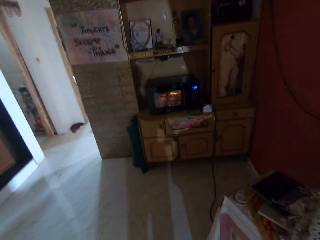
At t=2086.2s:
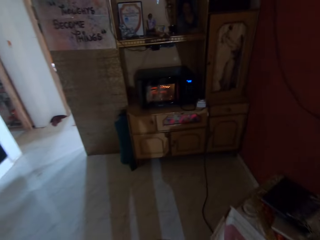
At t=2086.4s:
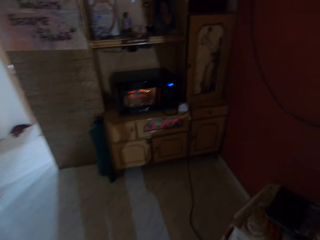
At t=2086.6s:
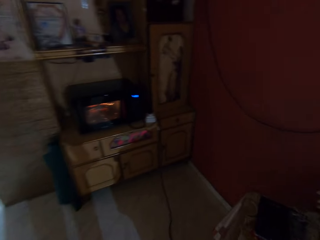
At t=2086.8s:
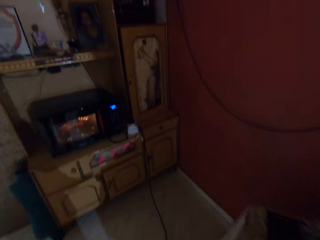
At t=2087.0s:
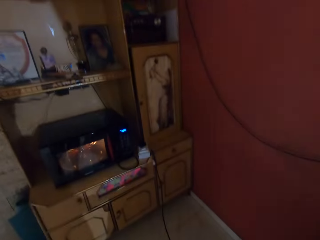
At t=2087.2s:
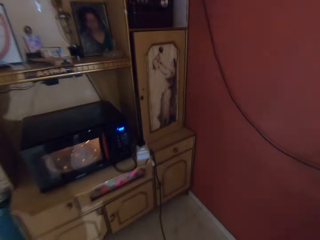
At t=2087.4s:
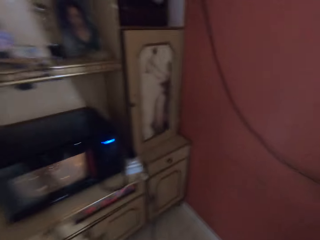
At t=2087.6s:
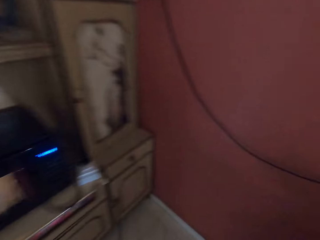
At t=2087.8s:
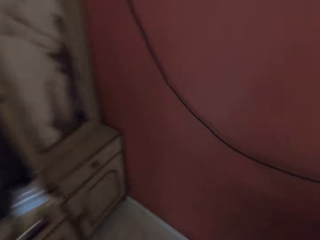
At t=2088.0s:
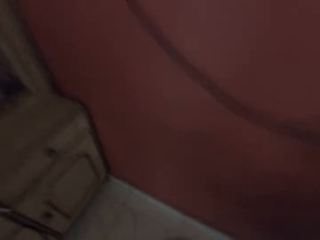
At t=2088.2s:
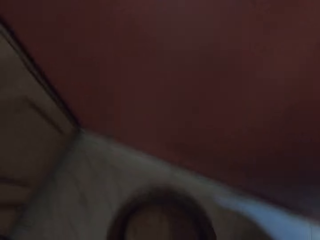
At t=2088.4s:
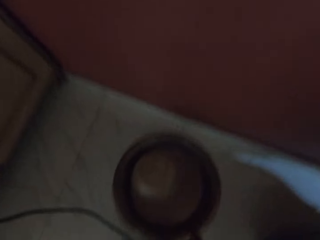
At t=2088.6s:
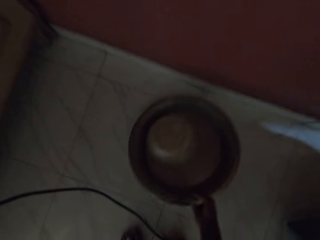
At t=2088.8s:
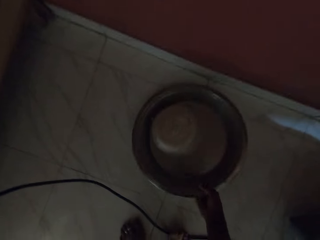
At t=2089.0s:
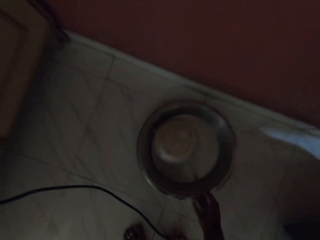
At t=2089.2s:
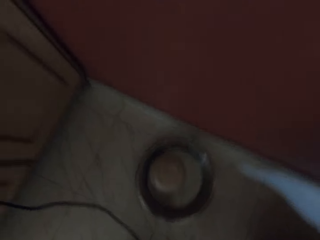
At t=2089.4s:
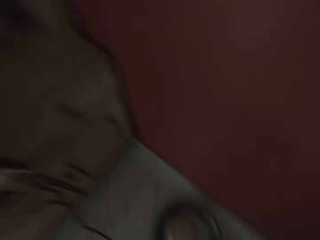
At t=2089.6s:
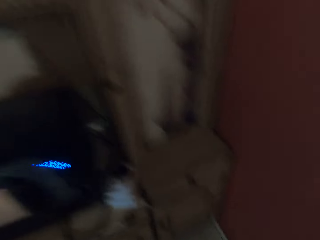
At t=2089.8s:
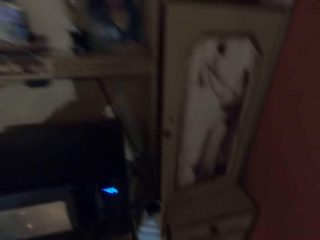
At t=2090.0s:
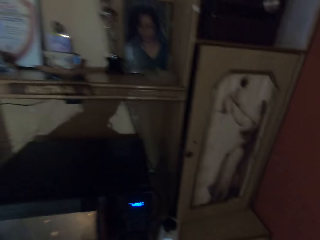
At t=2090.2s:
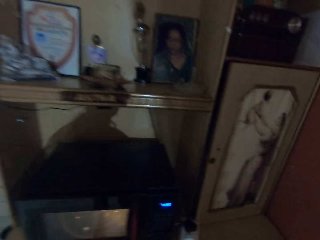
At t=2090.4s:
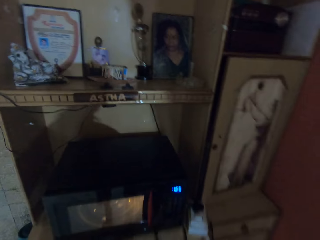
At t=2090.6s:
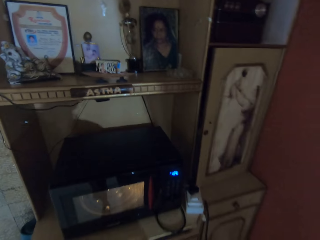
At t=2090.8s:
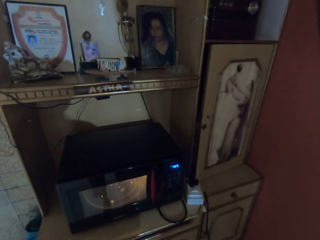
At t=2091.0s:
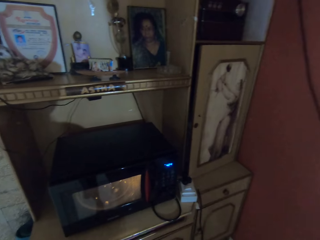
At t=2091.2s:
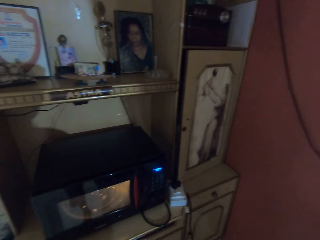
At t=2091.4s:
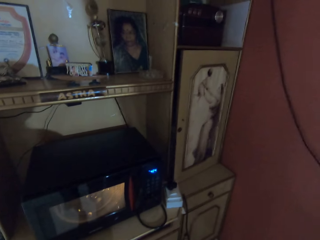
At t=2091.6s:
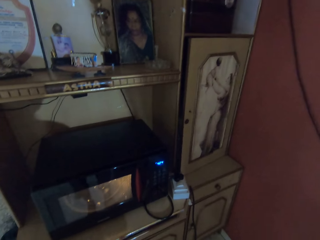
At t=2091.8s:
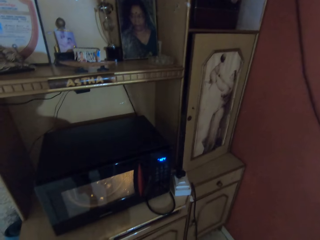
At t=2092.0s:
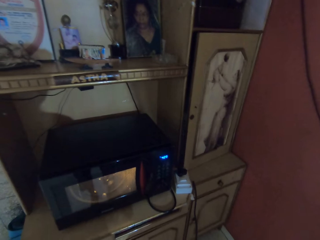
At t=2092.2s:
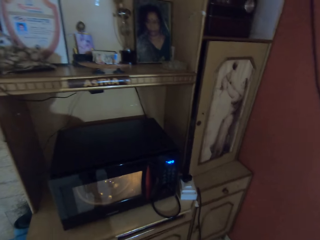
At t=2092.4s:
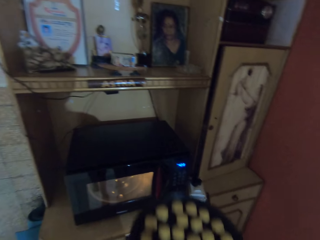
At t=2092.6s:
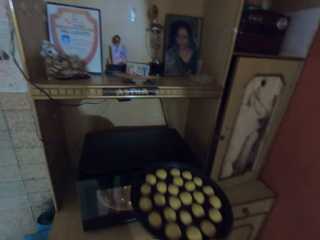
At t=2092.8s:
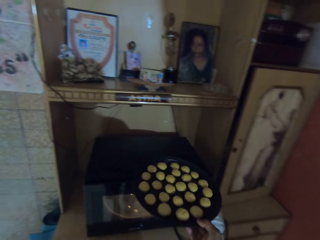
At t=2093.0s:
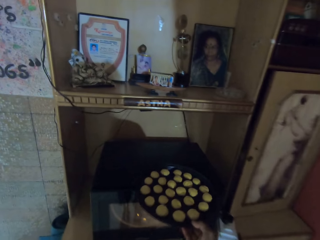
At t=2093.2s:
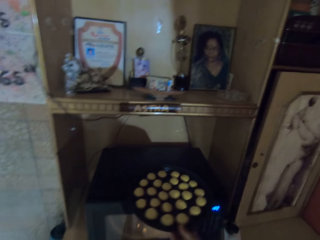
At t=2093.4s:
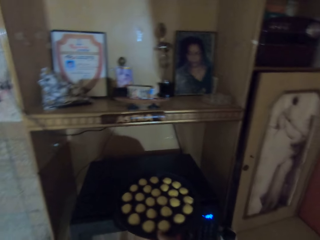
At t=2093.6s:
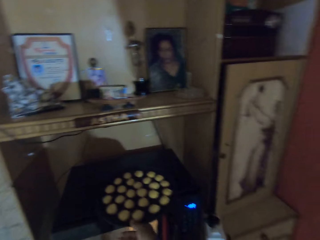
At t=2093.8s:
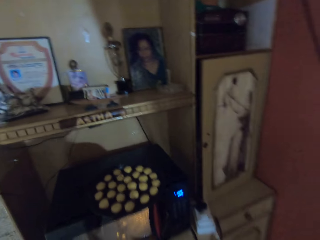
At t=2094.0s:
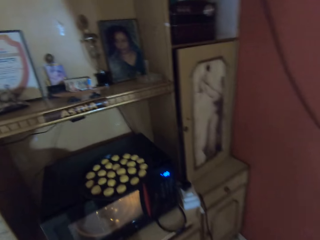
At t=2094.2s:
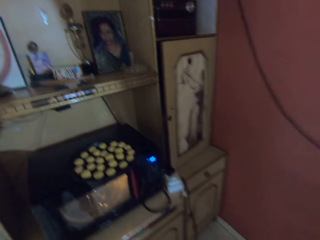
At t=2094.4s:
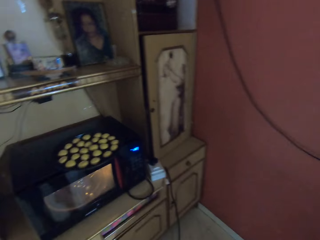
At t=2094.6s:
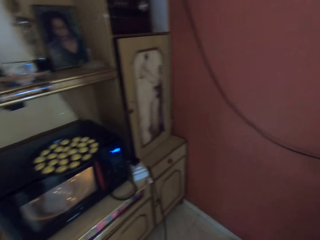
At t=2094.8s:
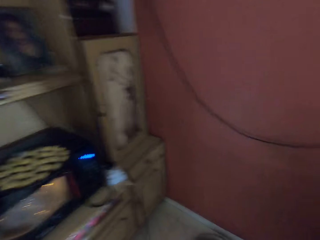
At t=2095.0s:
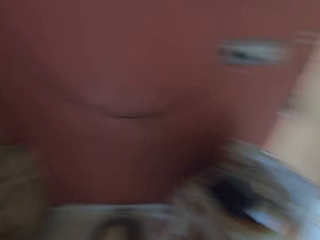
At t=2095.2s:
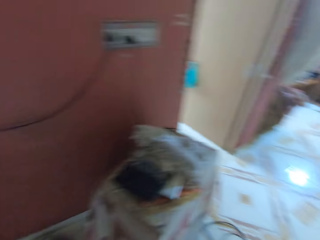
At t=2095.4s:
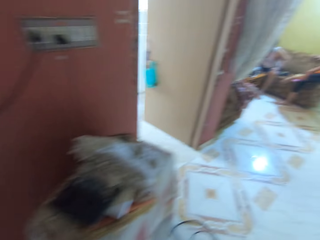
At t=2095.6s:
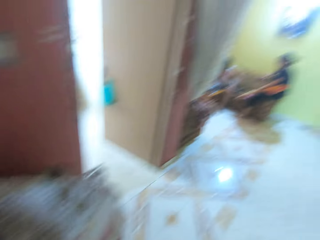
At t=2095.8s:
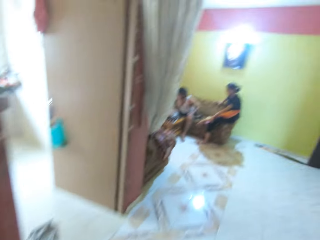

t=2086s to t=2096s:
The camera wearer drops the bowl or tray on the ground with her right hand. She places the tray with dough on top of the microwave with her right hand.

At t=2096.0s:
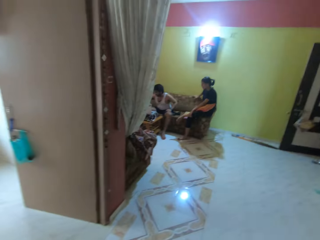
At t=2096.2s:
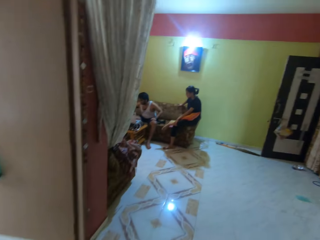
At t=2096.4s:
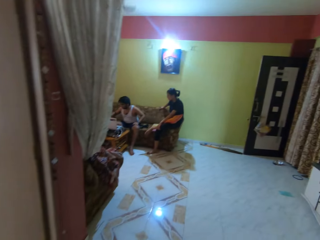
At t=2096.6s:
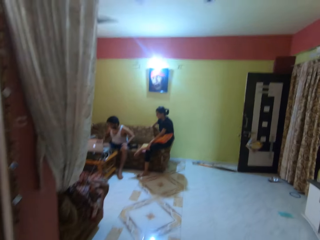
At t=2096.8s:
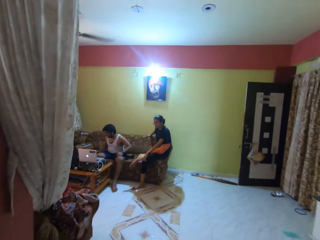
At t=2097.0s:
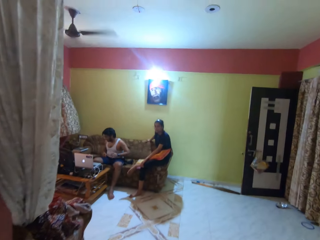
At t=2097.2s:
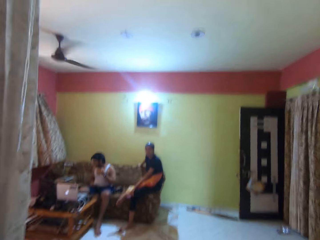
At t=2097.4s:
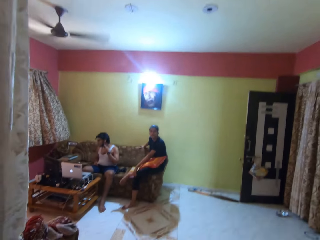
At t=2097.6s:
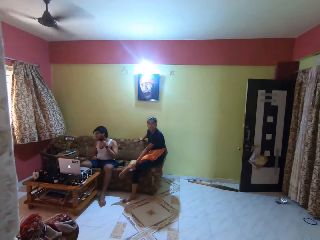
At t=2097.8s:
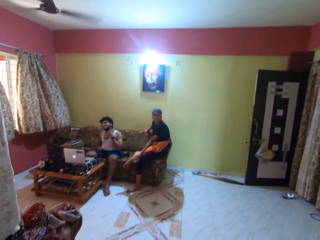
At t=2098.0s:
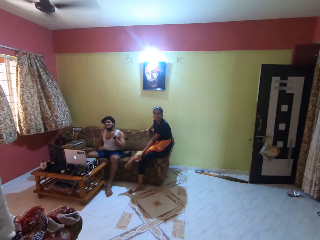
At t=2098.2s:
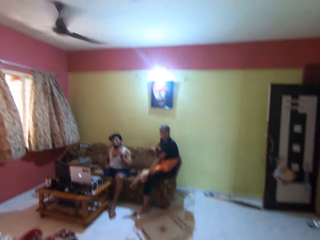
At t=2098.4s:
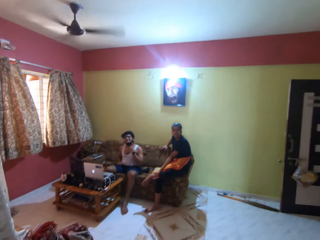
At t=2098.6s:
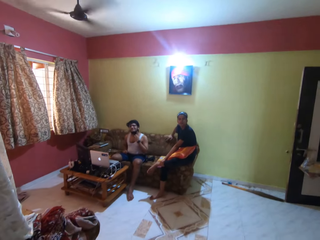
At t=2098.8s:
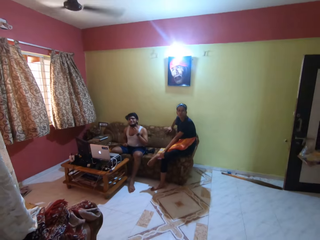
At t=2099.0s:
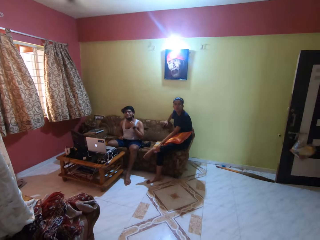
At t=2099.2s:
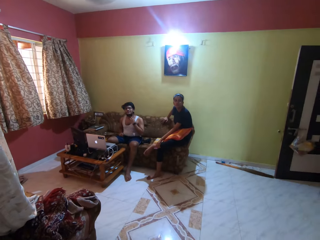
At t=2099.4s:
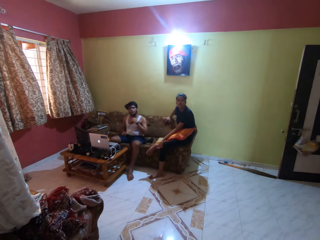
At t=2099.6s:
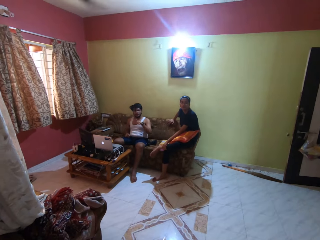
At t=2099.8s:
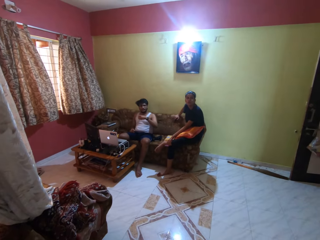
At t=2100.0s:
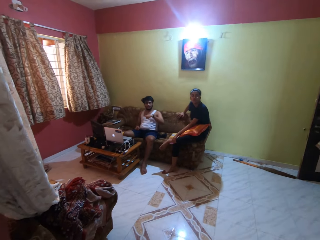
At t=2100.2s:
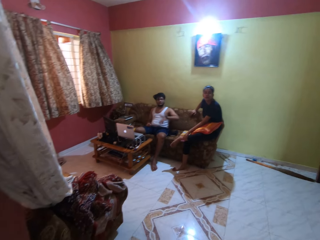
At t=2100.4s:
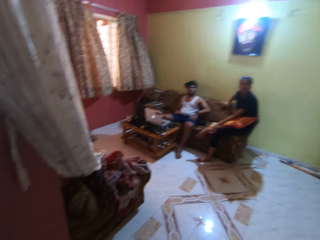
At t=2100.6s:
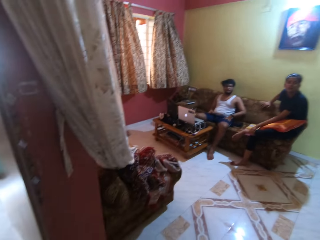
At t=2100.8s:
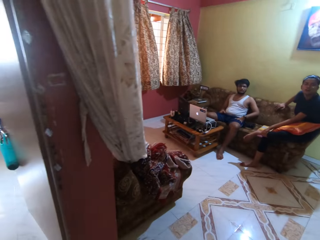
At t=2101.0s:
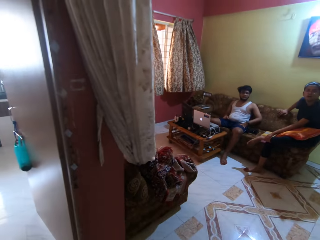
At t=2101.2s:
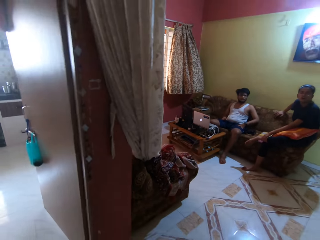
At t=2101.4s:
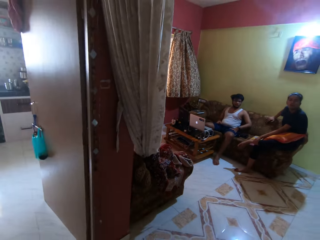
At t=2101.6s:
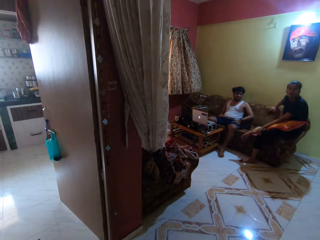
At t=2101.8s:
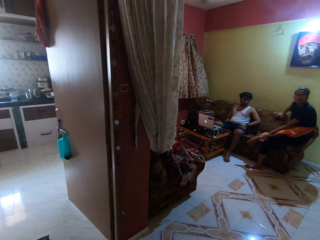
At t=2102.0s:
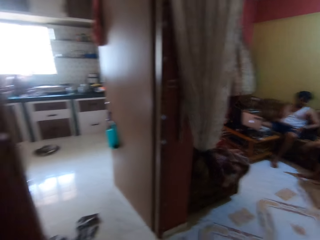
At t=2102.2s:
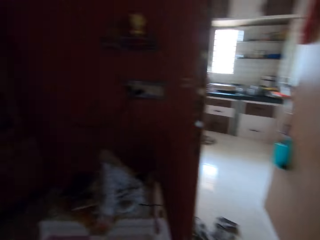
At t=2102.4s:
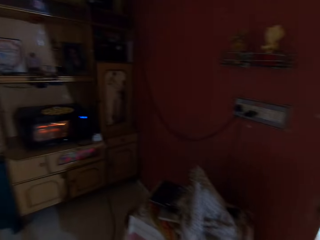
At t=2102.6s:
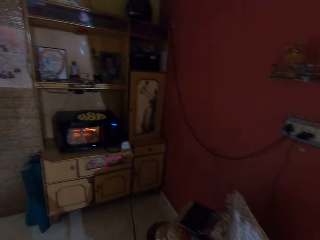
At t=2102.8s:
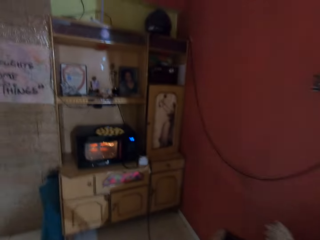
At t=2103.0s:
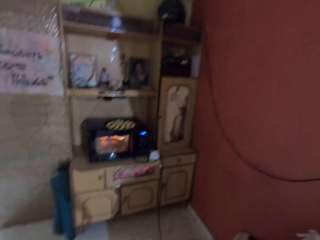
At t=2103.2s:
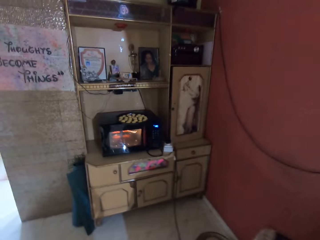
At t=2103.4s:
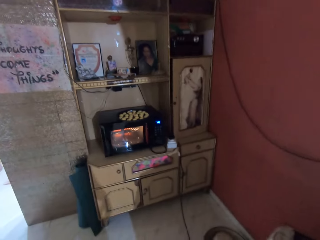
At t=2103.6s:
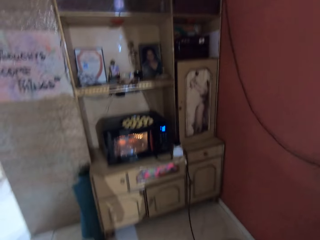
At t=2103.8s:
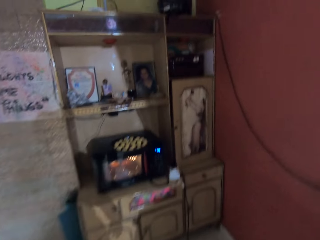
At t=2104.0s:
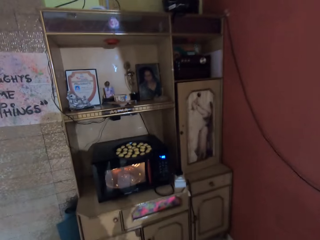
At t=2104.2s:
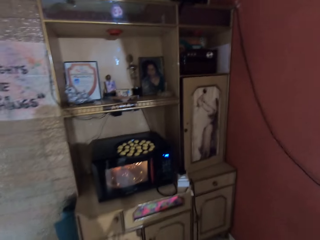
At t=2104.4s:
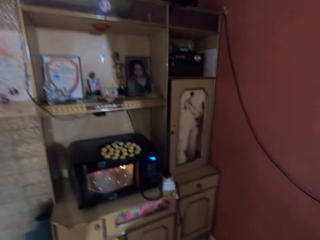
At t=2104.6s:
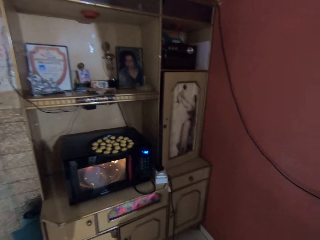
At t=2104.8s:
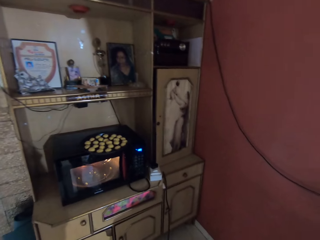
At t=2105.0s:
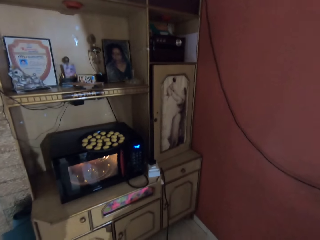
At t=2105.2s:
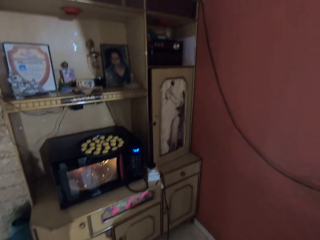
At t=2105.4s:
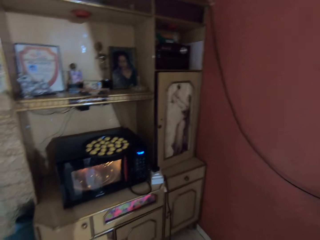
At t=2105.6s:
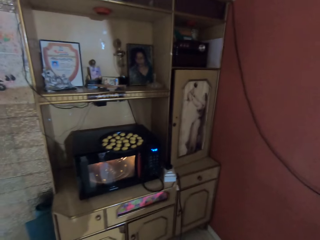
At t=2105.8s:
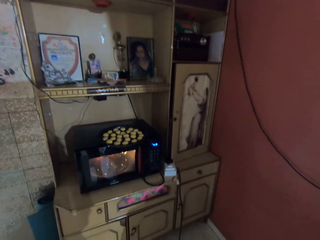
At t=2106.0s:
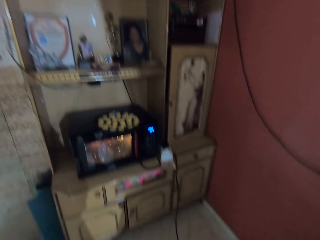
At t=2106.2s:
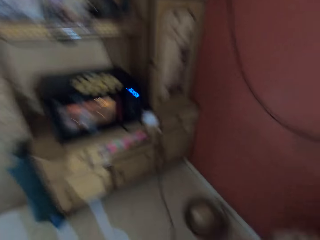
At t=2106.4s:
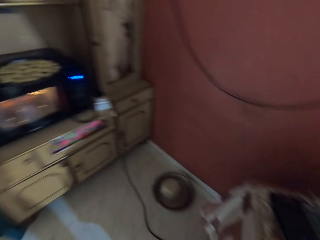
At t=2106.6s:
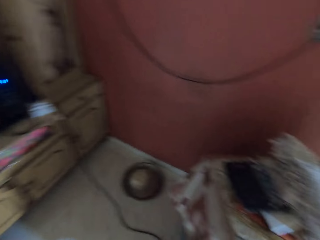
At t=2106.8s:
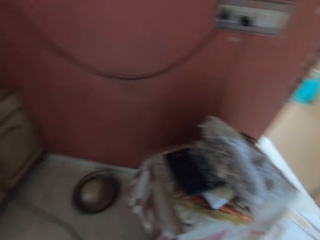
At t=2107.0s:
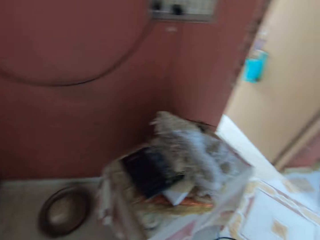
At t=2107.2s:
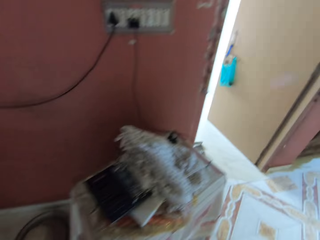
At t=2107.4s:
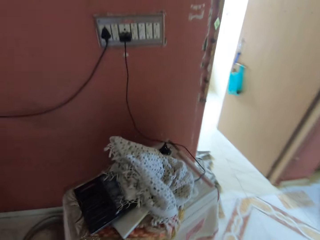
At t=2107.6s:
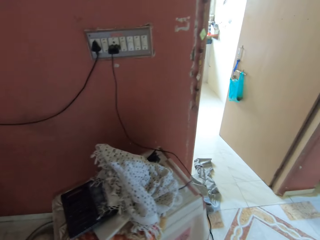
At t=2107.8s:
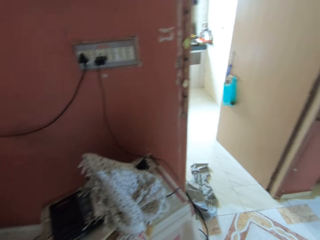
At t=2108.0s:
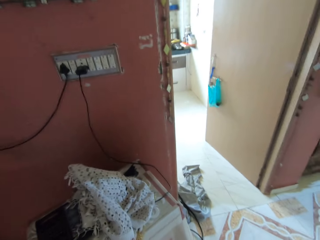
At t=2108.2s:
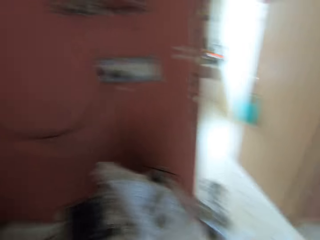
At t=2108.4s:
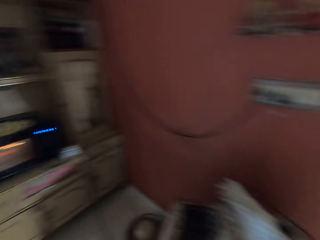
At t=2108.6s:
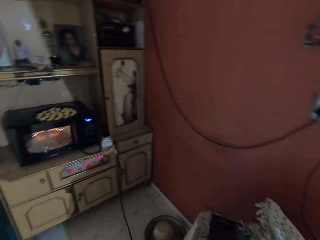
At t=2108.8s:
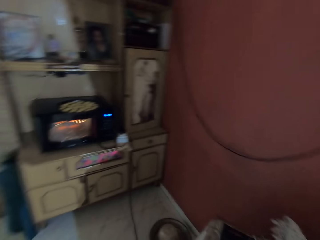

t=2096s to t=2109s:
The camera wearer walks in the living room. A man touches his beard with his left hand. A woman converses with the camera wearer and the man. The camera wearer walks in the living room.
